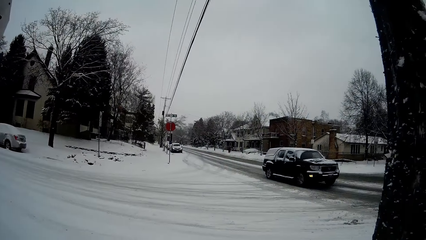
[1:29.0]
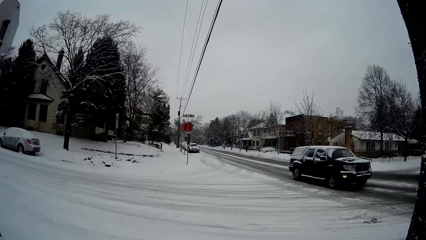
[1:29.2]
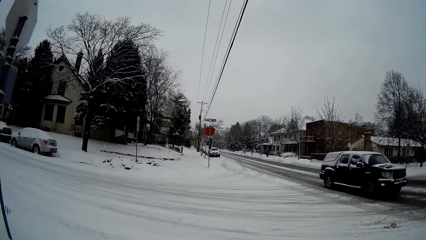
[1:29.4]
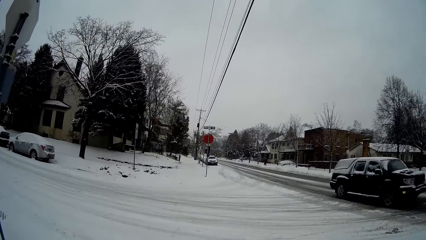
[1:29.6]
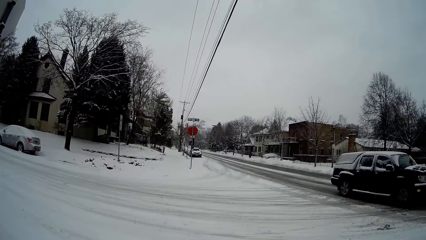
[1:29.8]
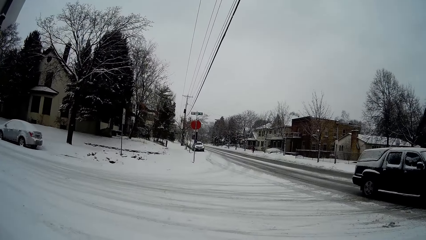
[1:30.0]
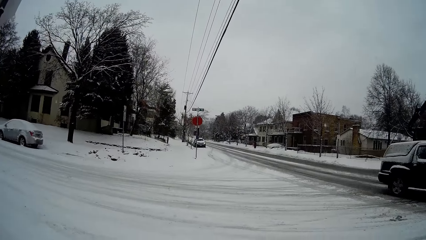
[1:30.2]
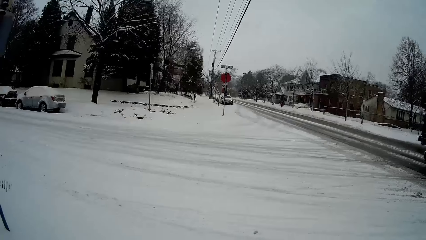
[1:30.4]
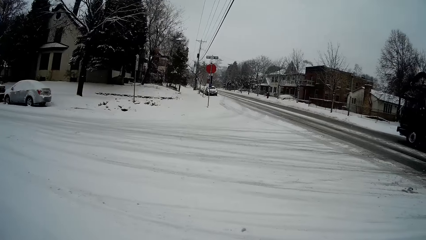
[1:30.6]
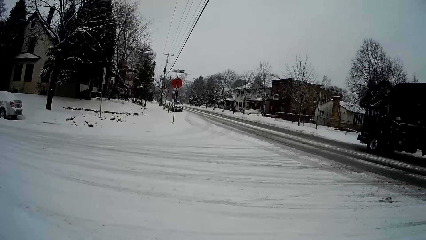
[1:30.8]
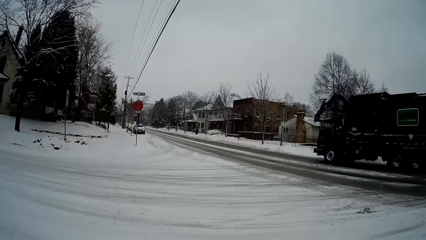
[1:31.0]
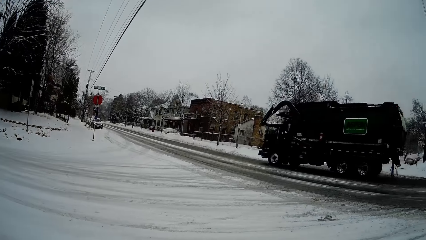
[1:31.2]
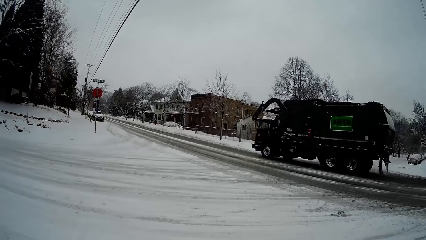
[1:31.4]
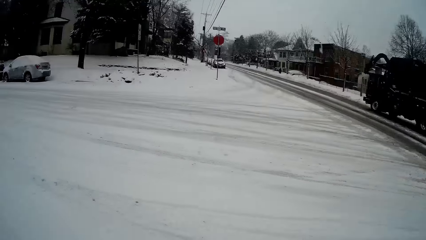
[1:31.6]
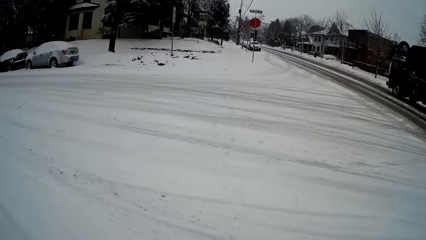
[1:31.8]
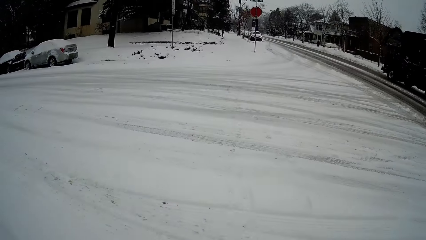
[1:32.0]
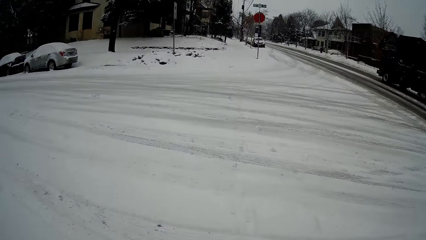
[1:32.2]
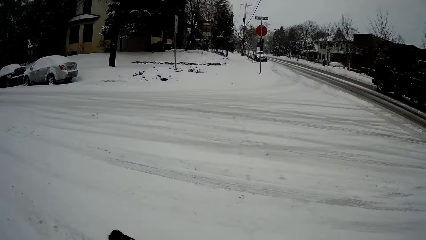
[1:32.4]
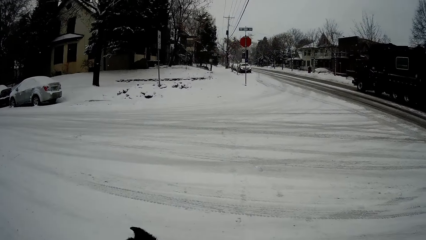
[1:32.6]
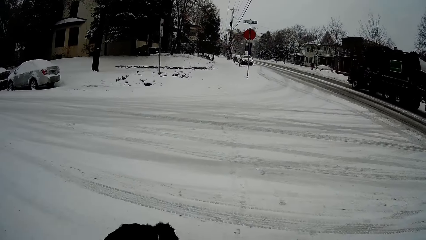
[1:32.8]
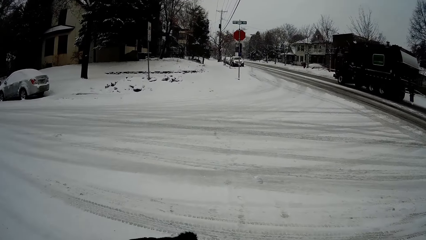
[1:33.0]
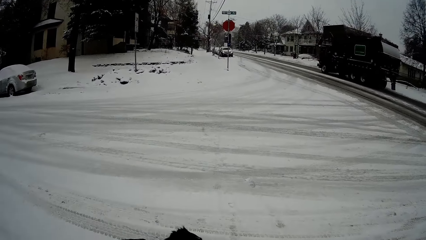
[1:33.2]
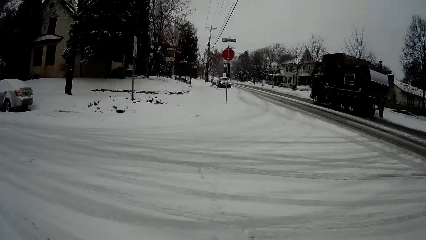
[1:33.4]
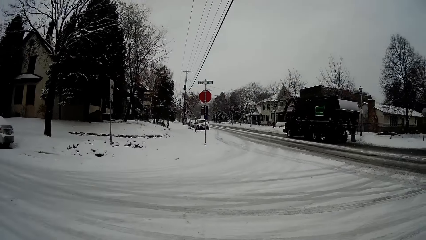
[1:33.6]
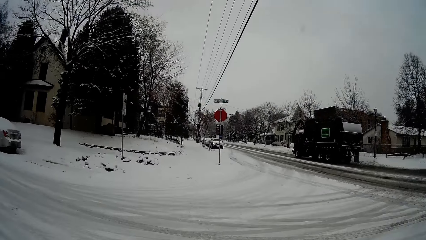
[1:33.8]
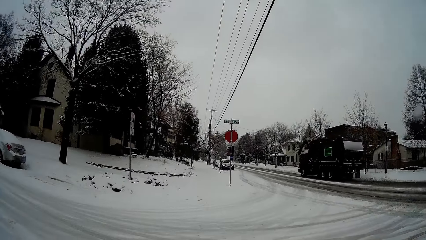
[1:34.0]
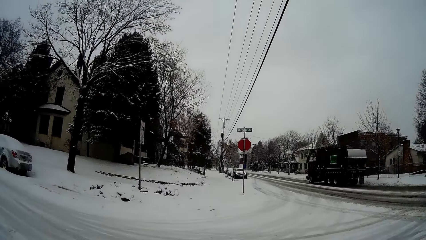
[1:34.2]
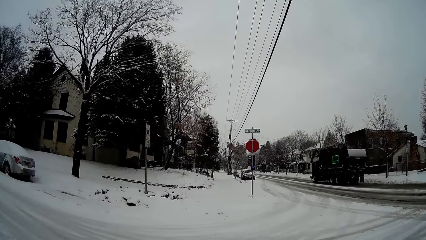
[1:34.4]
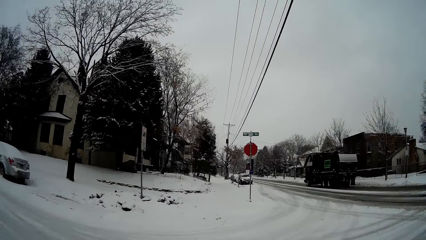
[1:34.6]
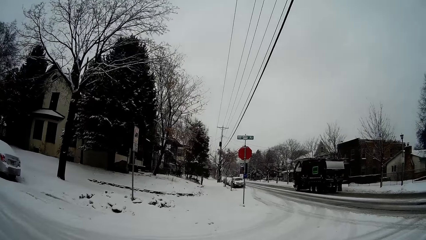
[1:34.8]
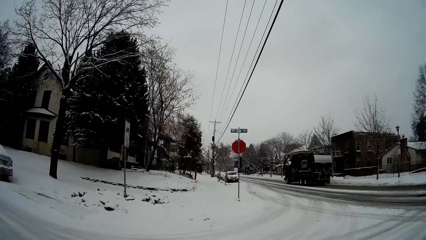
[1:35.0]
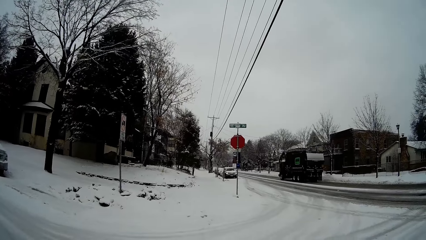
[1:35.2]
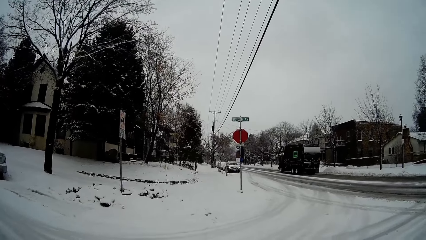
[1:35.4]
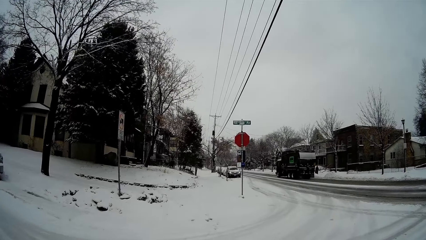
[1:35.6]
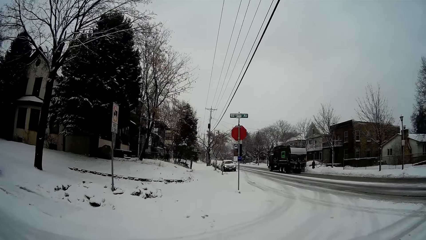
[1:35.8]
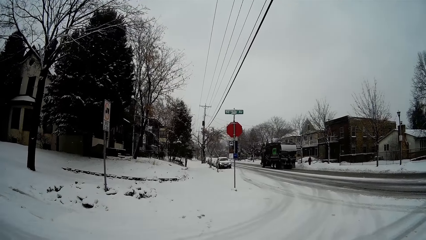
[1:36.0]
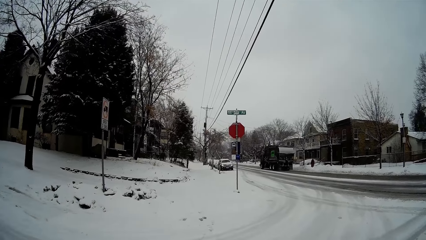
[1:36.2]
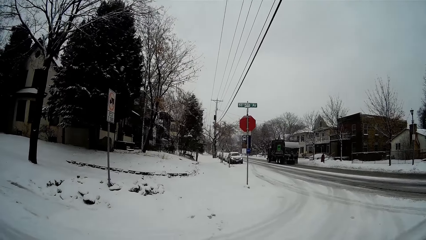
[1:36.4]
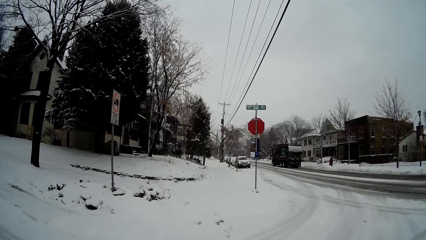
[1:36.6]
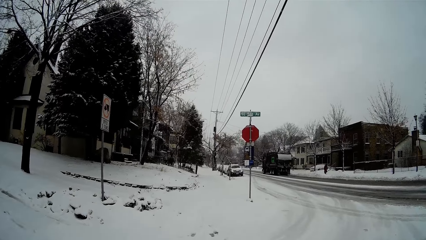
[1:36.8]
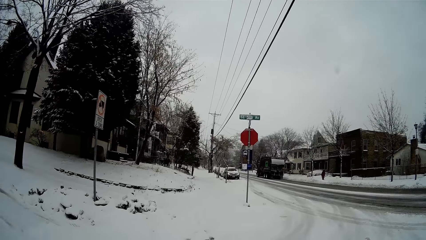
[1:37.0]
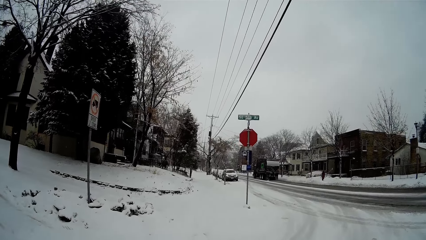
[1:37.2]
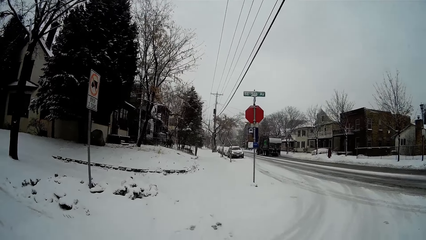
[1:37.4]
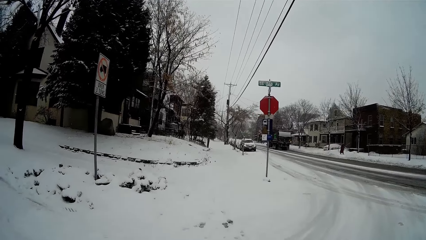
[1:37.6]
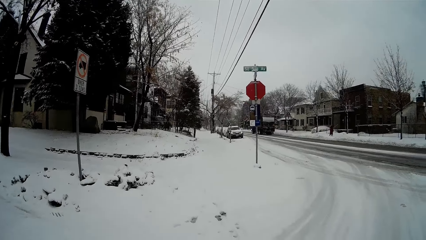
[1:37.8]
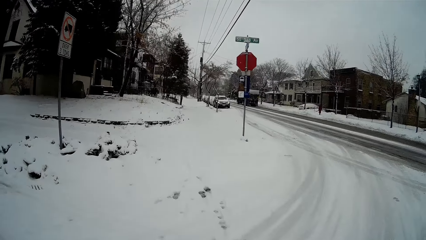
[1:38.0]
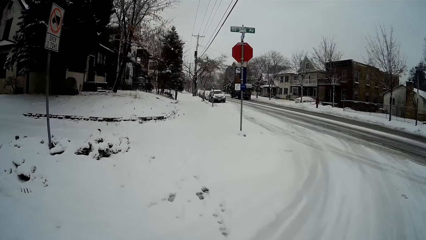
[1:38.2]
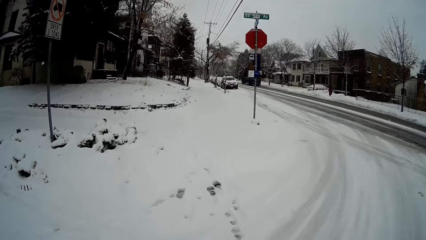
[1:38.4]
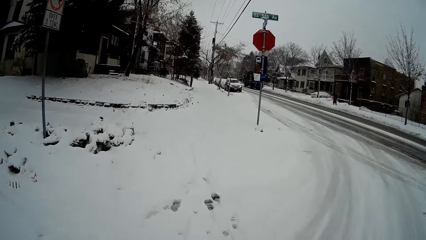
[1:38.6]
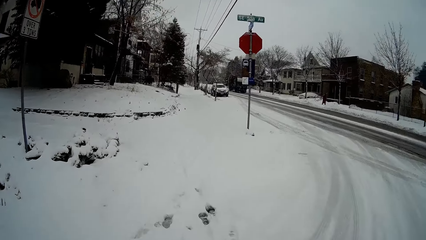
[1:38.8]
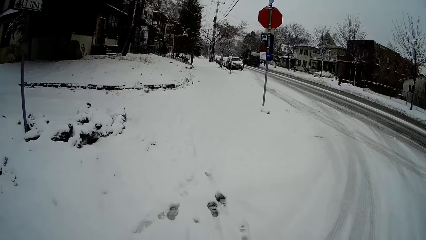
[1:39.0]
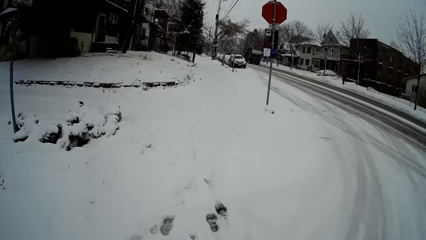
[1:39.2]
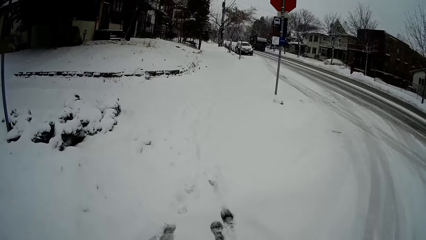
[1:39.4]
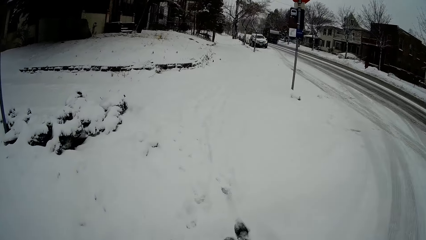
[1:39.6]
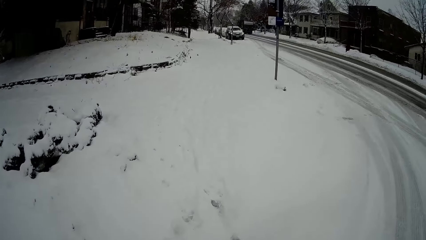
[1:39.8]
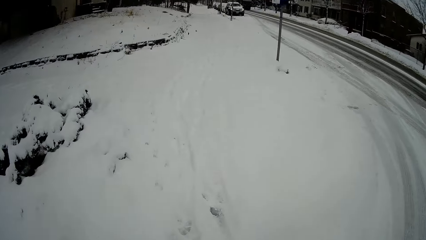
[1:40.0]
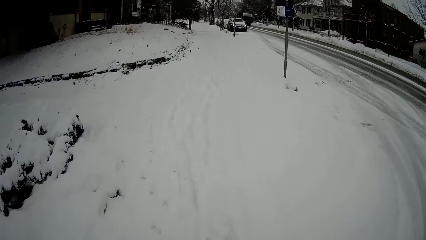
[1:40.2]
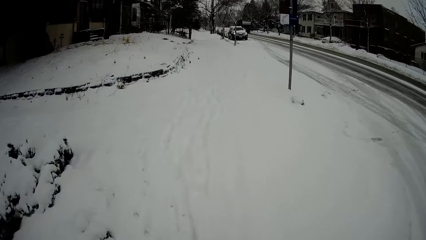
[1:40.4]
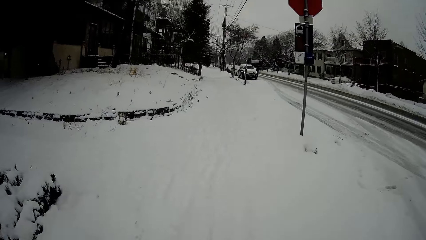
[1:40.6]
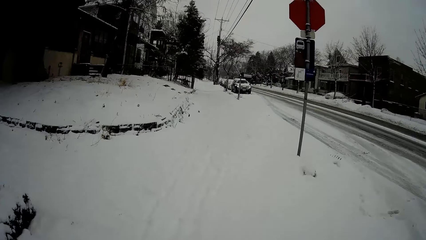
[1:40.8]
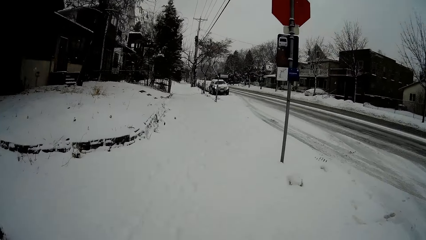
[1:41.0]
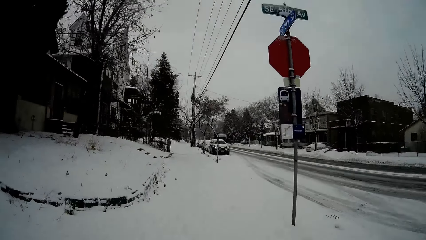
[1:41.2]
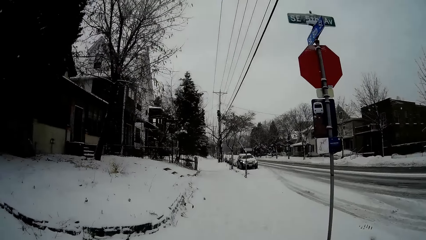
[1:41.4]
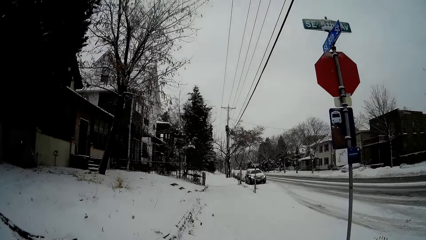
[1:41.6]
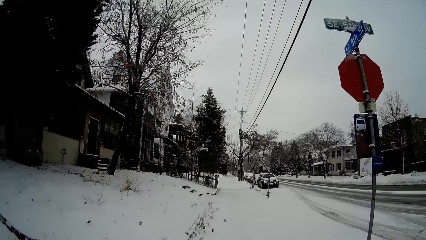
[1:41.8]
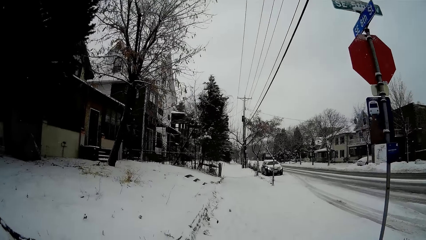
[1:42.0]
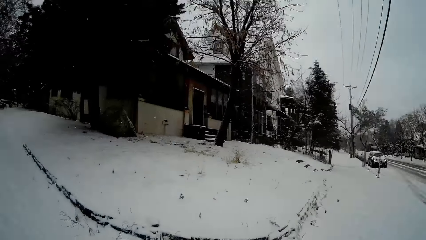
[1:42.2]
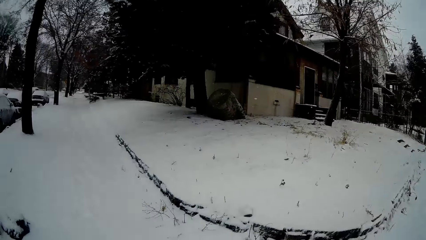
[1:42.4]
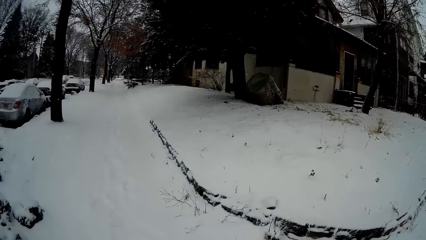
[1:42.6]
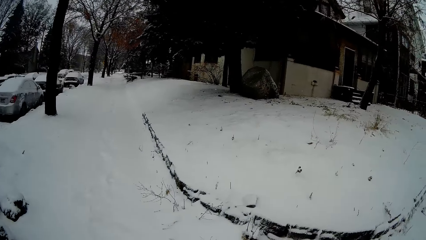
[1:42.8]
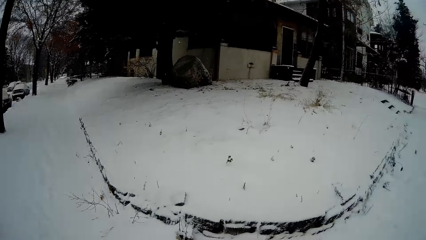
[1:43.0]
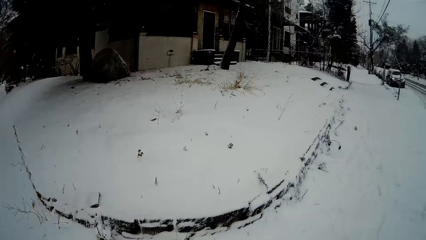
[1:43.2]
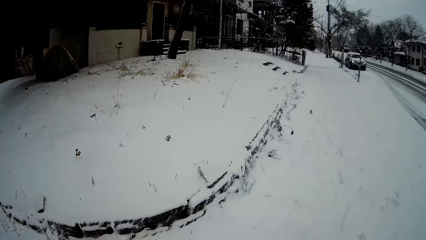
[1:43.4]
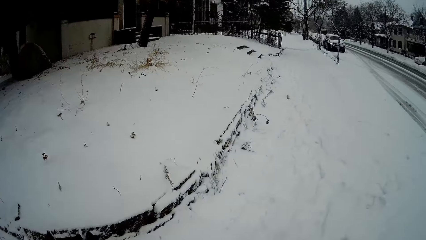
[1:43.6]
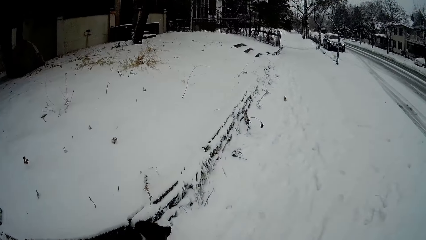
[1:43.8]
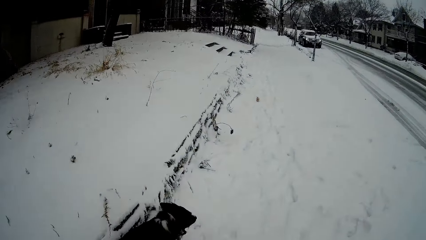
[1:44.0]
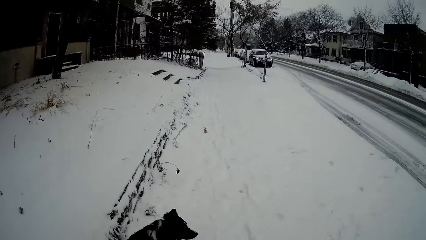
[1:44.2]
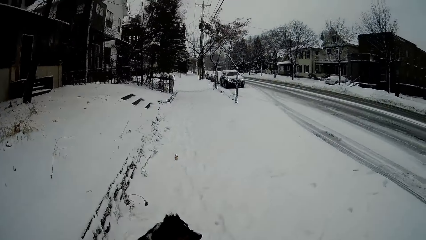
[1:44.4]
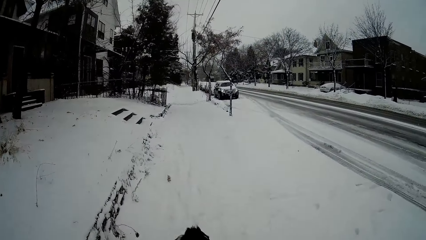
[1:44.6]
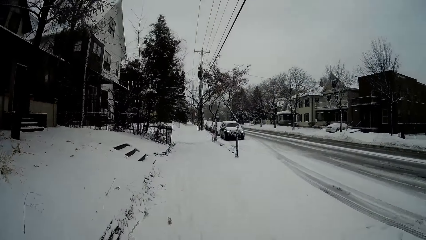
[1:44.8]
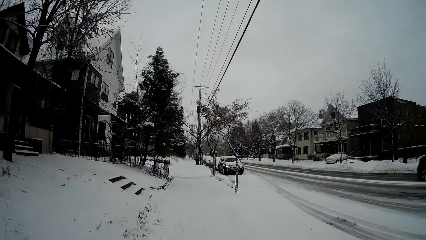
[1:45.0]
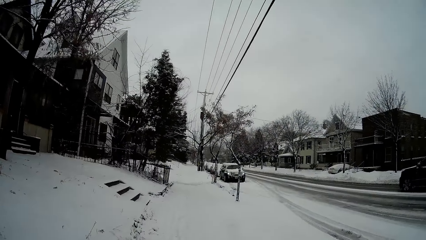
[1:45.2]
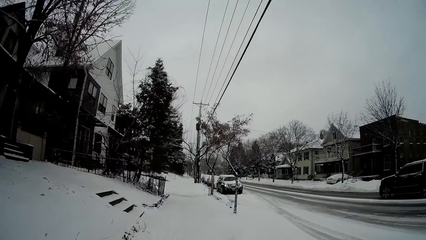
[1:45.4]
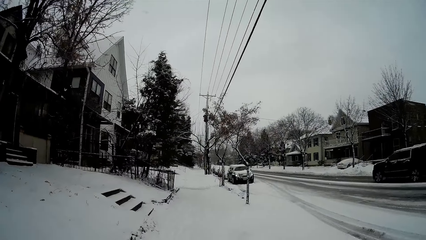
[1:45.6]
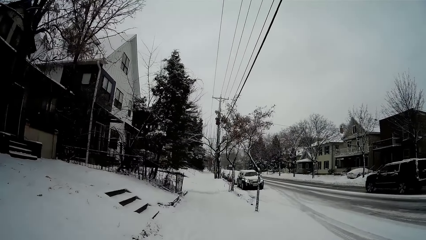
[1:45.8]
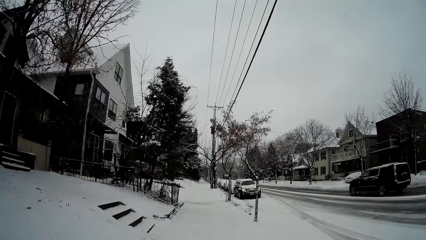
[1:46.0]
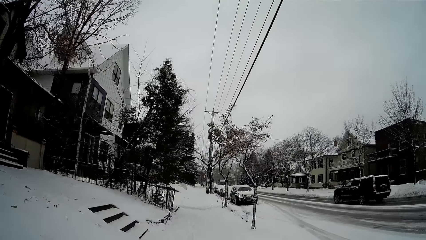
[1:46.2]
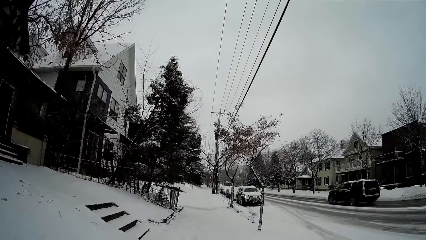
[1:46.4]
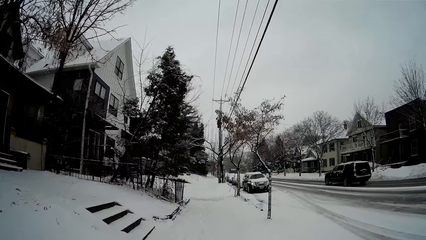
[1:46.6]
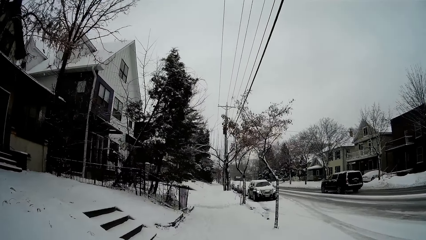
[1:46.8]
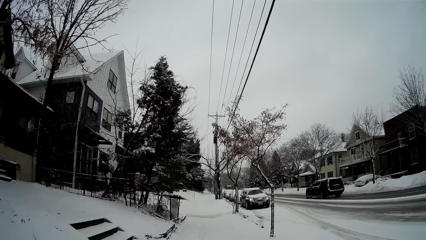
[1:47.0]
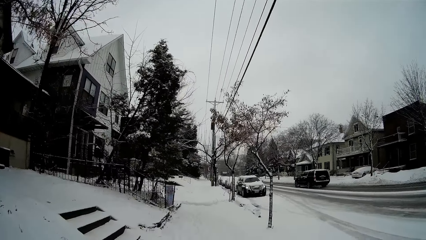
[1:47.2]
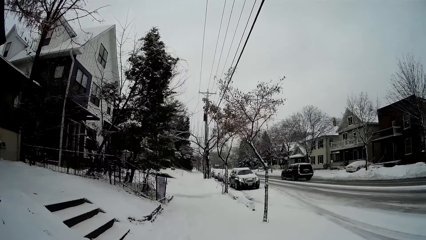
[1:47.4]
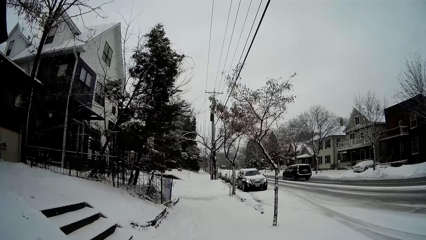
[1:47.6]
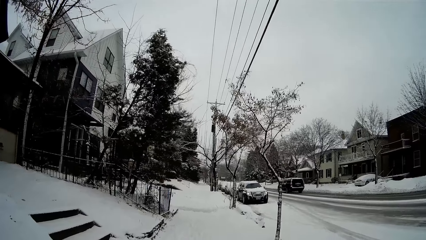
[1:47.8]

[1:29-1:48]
A black SUV drives by the camera wearer. The garbage truck drives by the camera wearer. The camera wearer crosses the street with the dog. The black SUV drives by them.
